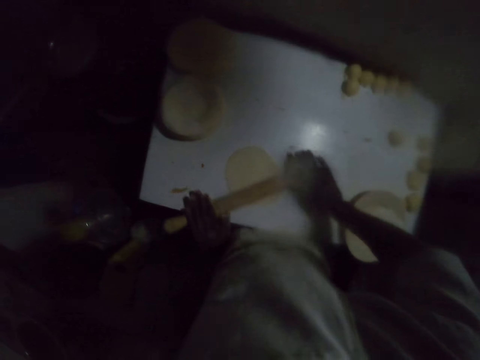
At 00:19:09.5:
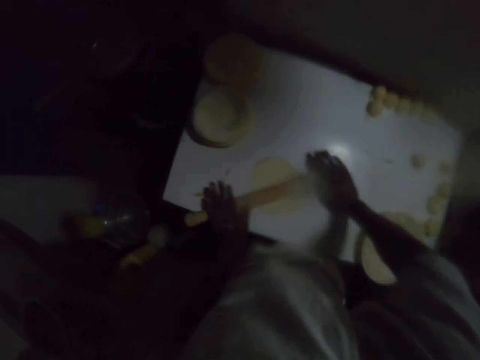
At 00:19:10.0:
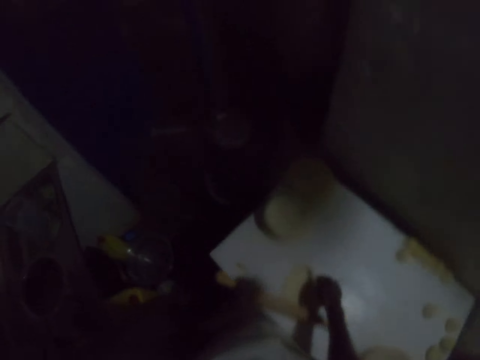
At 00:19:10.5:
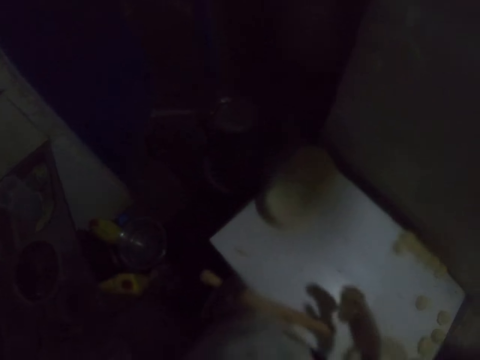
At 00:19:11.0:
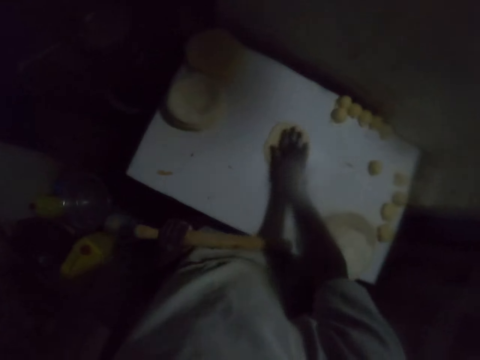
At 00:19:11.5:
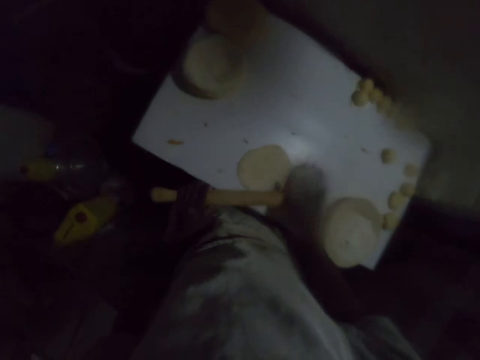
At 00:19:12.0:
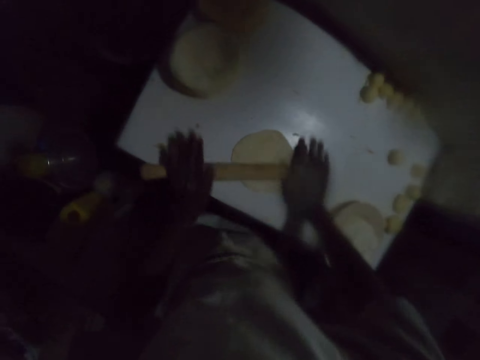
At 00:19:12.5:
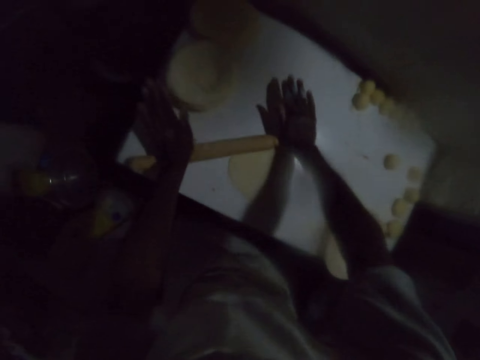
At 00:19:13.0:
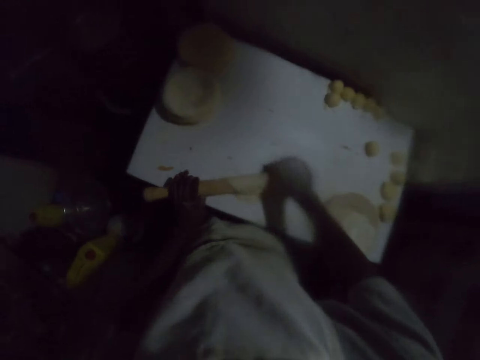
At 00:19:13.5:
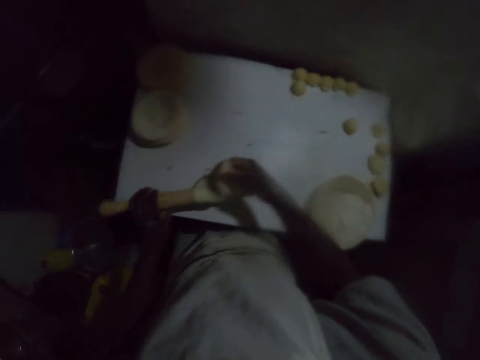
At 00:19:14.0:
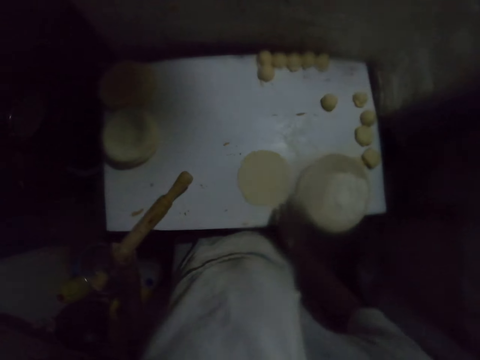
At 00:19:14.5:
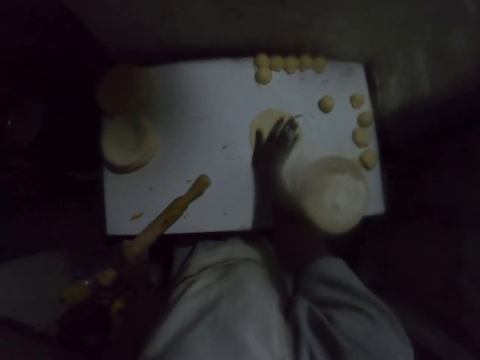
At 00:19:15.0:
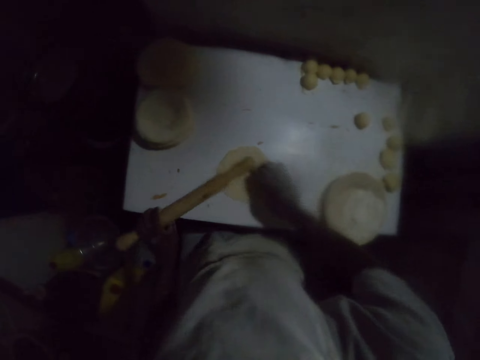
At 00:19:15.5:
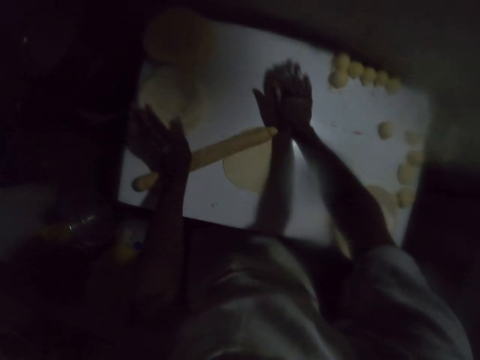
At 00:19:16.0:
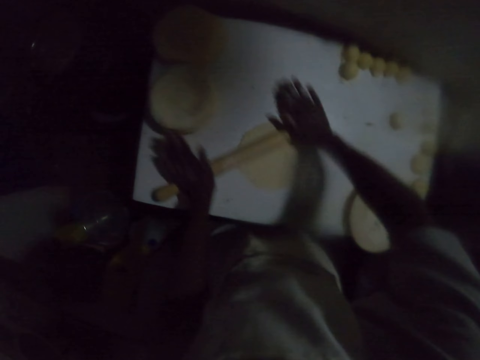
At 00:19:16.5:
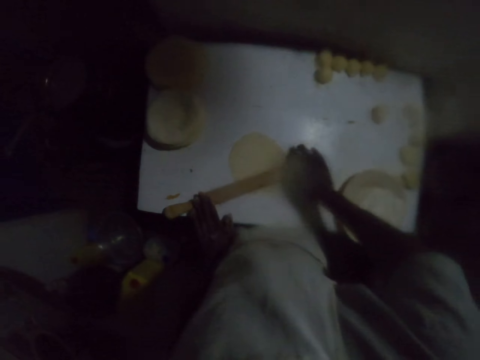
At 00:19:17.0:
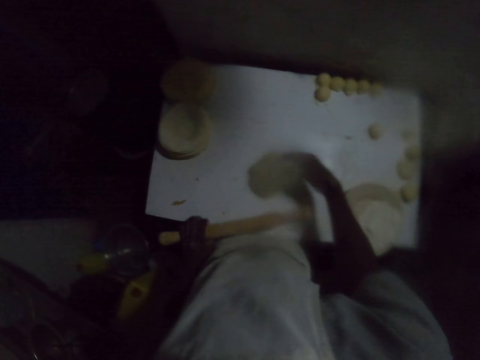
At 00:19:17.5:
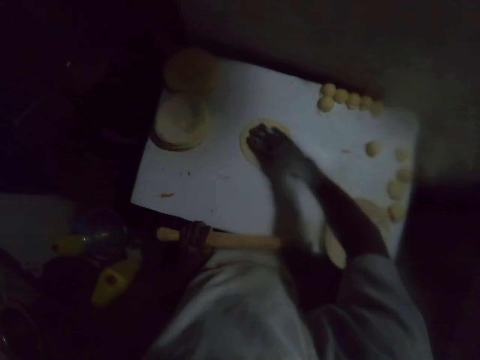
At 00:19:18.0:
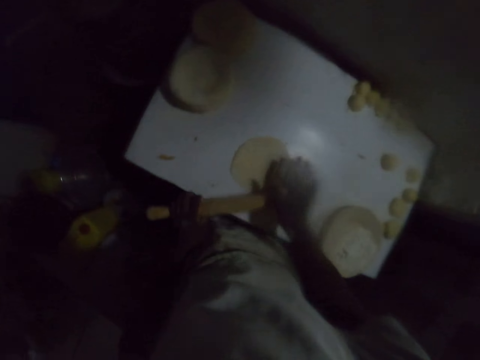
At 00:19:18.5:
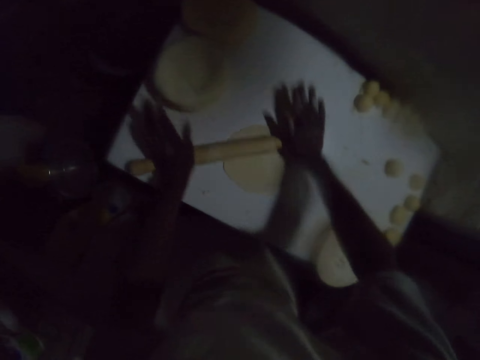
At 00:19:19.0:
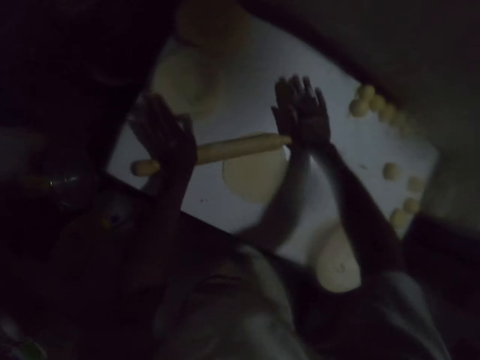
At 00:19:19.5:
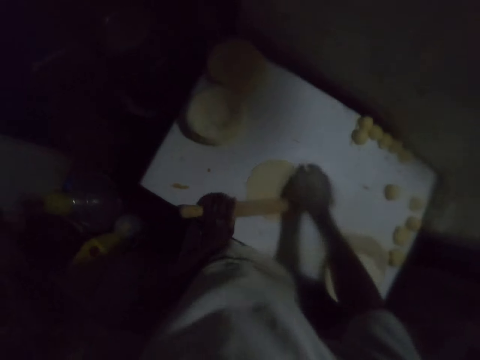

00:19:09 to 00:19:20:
The camera wearer rolls the dough with a rolling pin on the table. They flip the dough. They drag the dough on the table and roll the dough with a rolling pin on the table. They adjust the dough. They turn the dough. They drag the dough on the table and roll the dough with a rolling pin on the table. They flip the dough. They drag the dough on the table and roll the dough with a rolling pin on the table.

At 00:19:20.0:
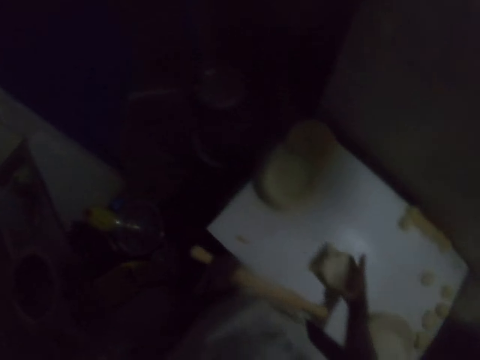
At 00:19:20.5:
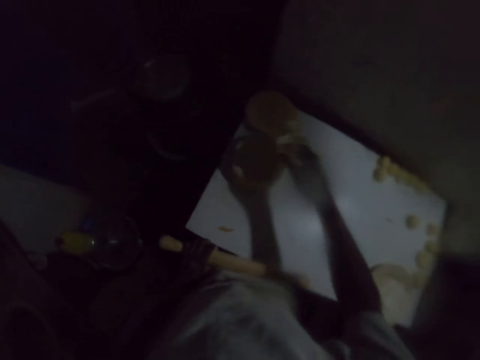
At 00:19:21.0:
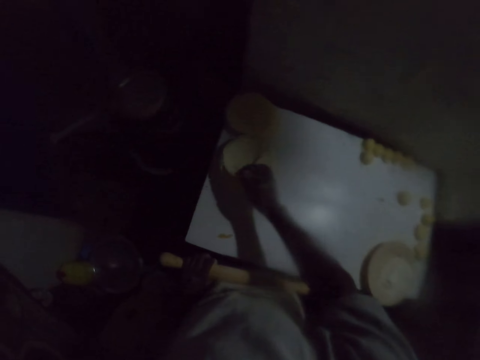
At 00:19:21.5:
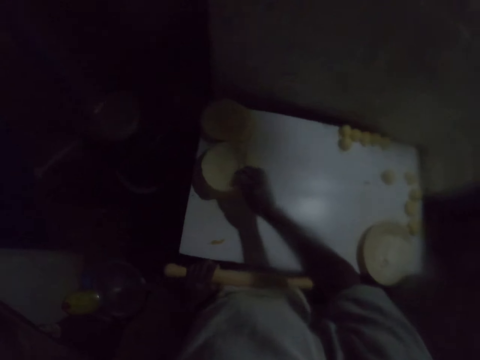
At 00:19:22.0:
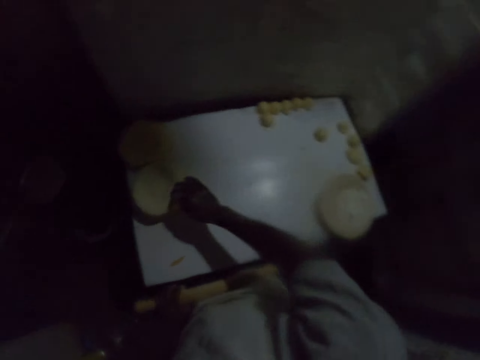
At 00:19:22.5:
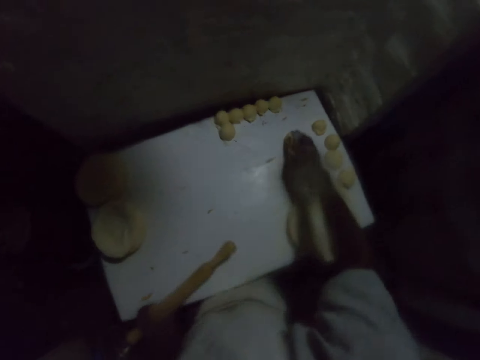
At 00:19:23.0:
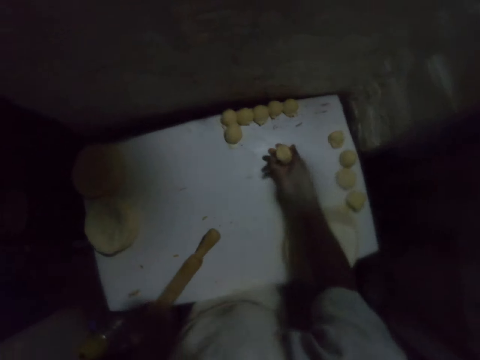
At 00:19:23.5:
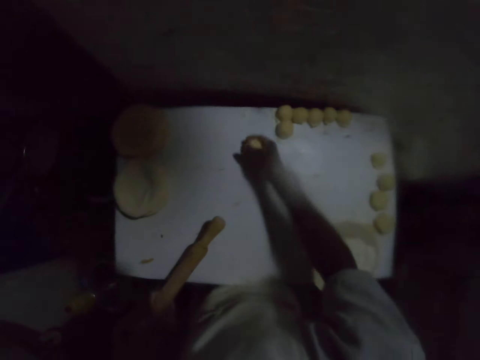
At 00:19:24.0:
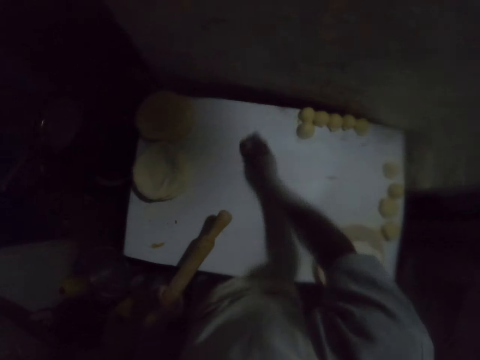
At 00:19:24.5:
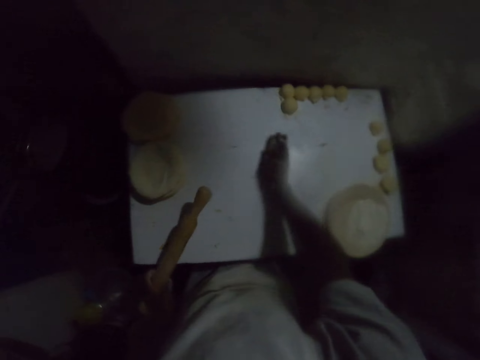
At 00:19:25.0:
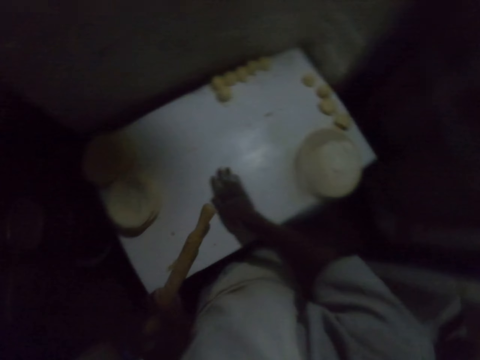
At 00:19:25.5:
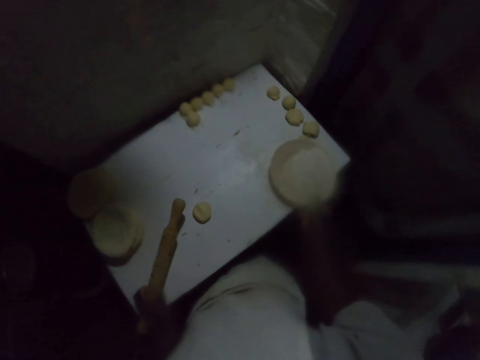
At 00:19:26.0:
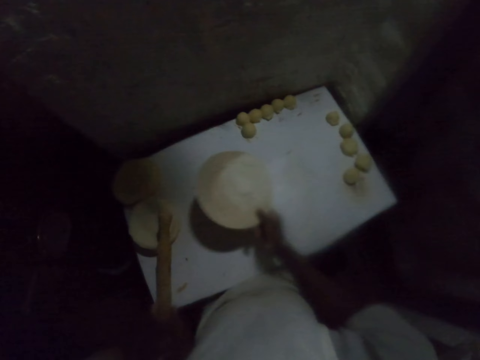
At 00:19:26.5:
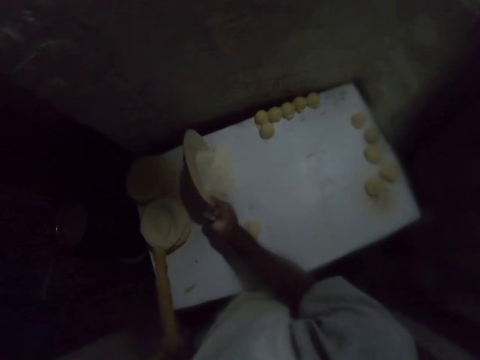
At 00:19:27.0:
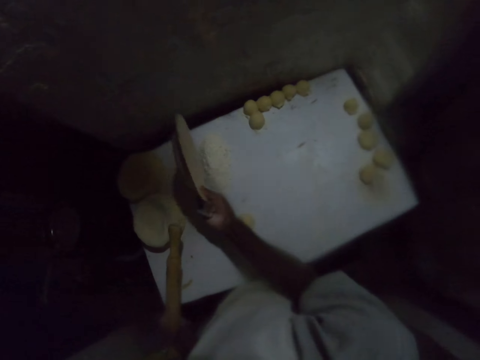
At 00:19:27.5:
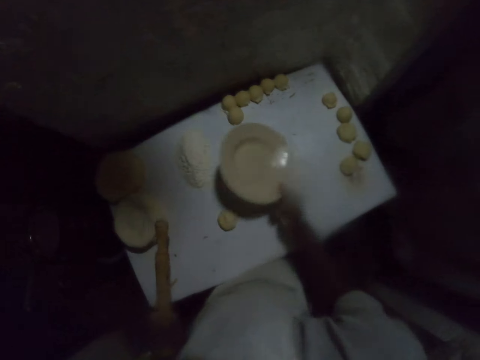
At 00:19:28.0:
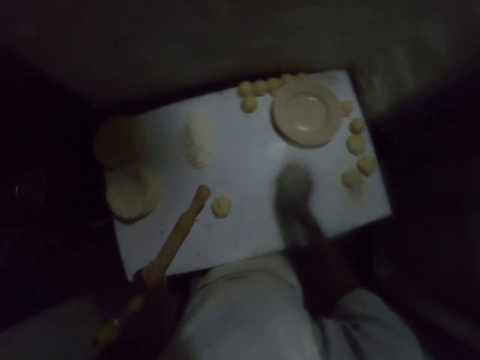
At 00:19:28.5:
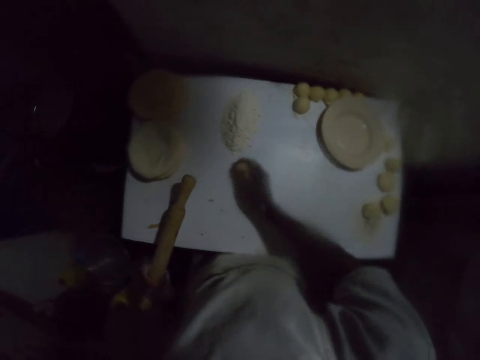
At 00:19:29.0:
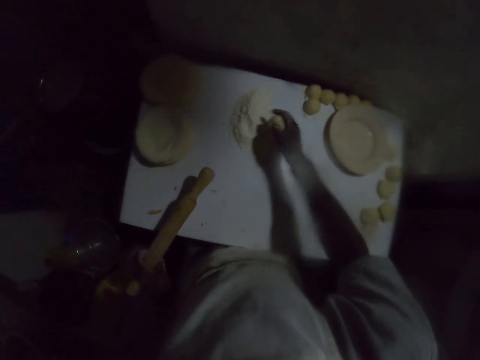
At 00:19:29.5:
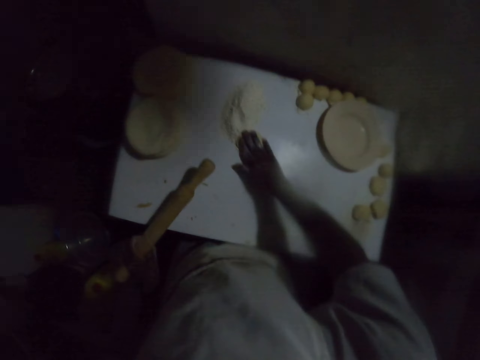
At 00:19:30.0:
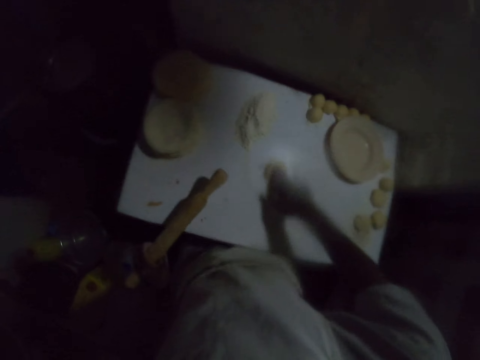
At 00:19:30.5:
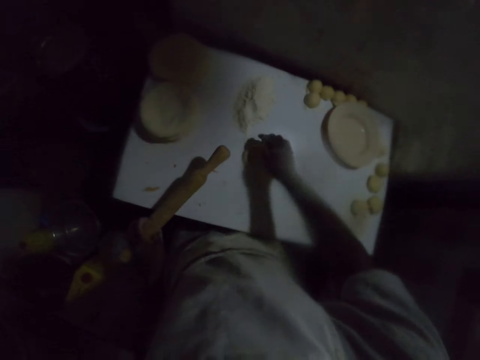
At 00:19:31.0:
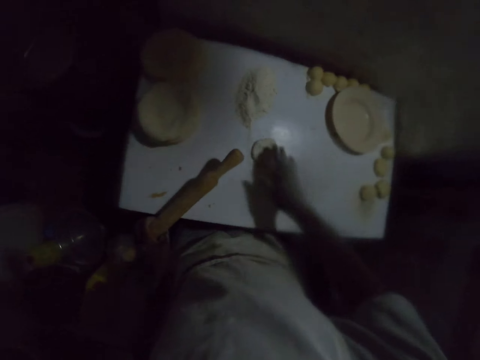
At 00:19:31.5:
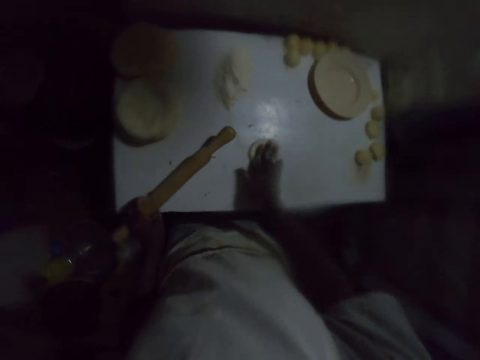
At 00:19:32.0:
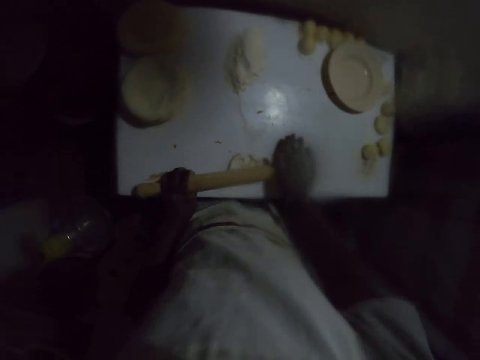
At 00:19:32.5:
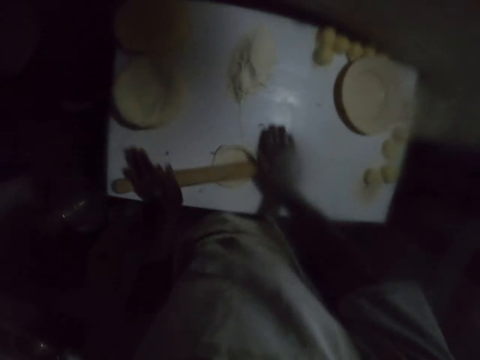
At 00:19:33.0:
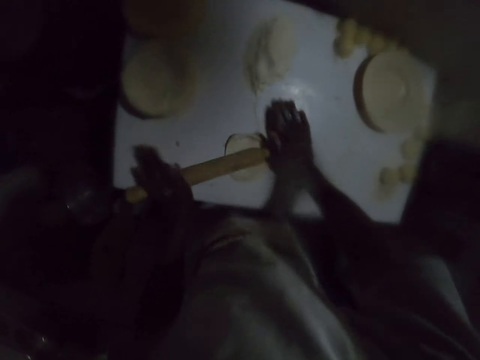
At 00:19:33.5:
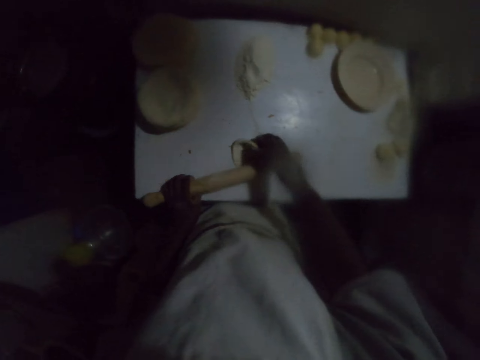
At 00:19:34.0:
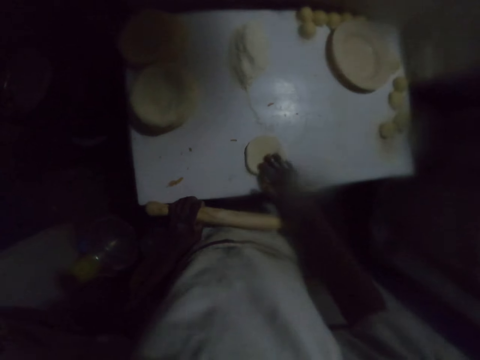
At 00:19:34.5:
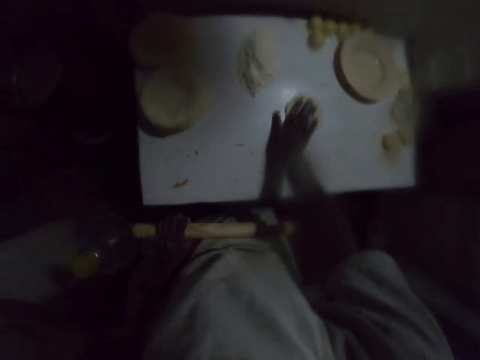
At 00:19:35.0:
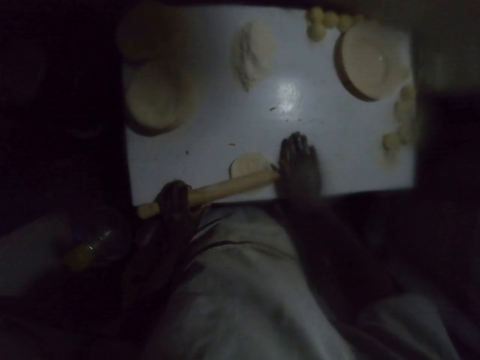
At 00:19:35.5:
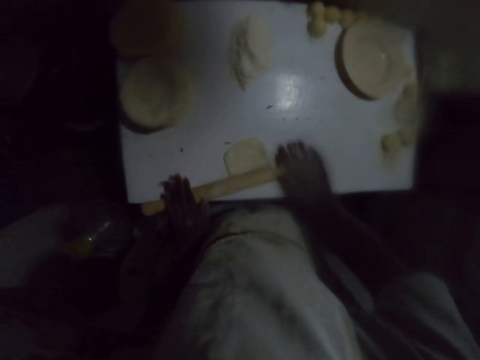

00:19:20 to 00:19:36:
The camera wearer turns the dough. They pick the rolled dough and put the rolled dough on other rolled doughs. They pick a dough ball. They dip the dough in the flour on the table. They drag the dough on the table. They pick a plate with flour. They move the plate on the table. They pour the flour on the table. They put the plate on the table. They dip the dough in the flour. They drag the dough on the table. They roll the dough with a rolling pin on the table. They flip the dough on the table. They drag the dough on the table and roll the dough with a rolling pin on the table.
